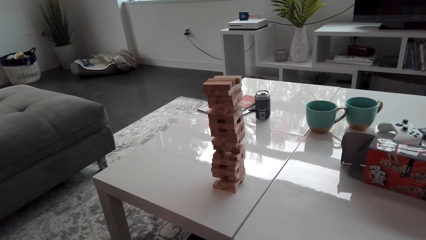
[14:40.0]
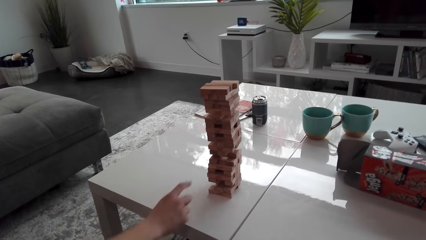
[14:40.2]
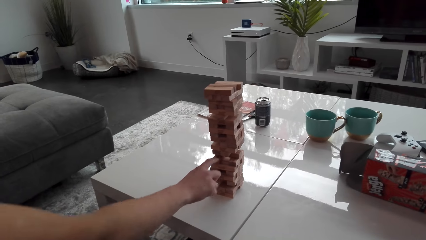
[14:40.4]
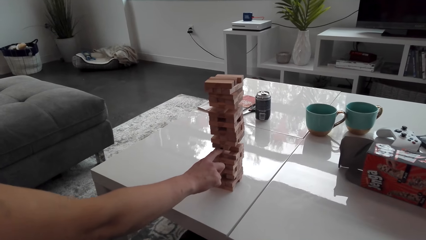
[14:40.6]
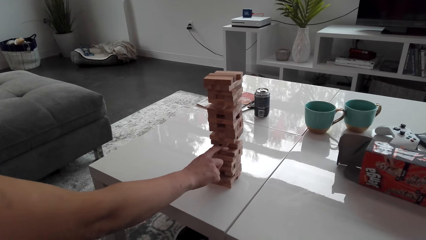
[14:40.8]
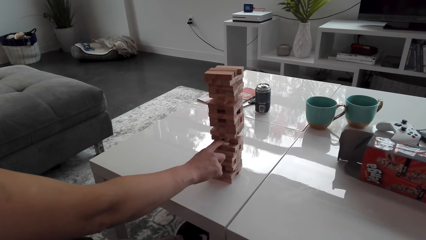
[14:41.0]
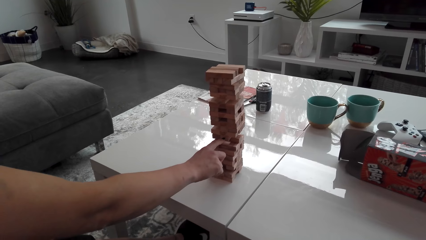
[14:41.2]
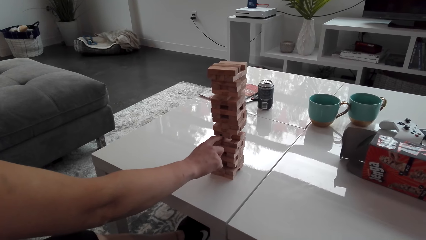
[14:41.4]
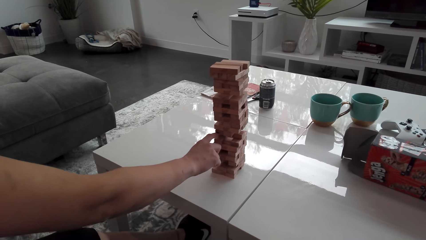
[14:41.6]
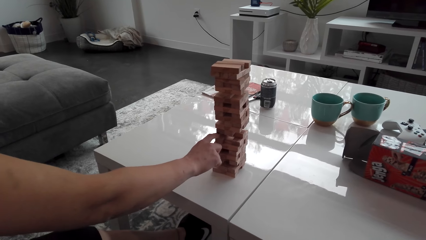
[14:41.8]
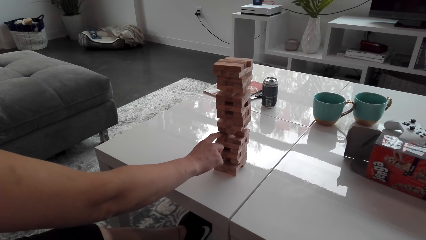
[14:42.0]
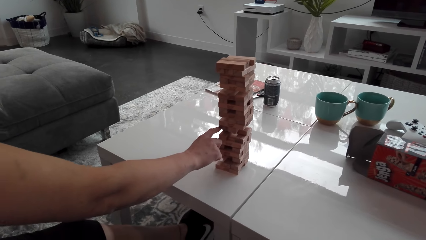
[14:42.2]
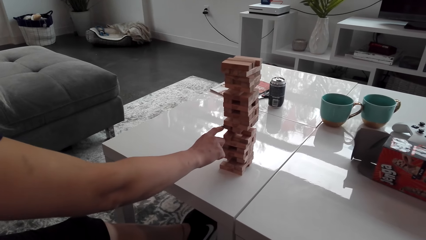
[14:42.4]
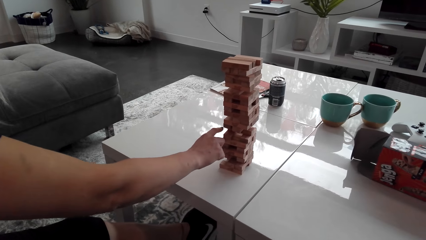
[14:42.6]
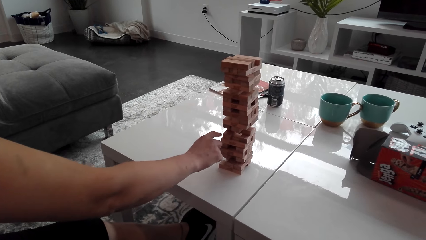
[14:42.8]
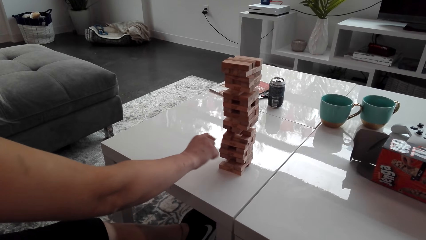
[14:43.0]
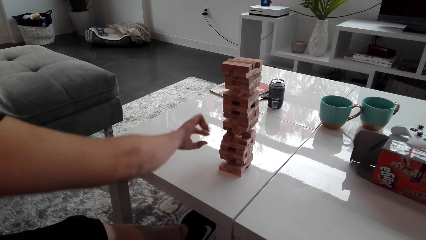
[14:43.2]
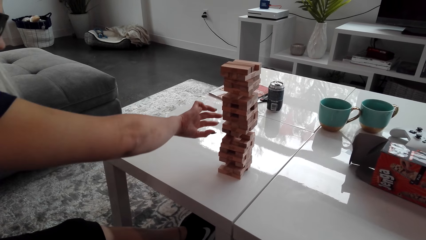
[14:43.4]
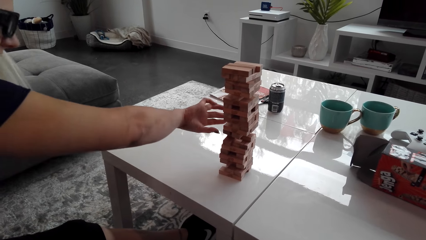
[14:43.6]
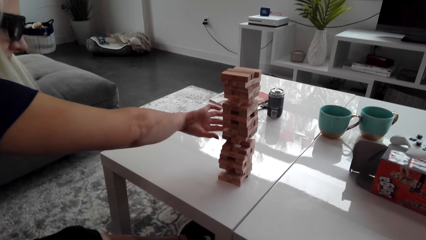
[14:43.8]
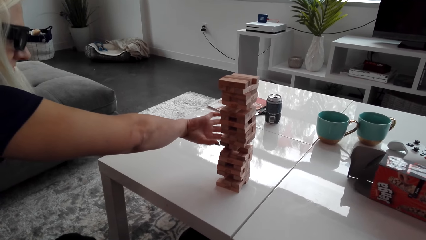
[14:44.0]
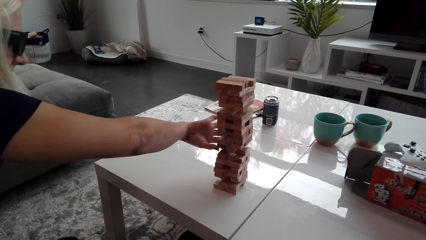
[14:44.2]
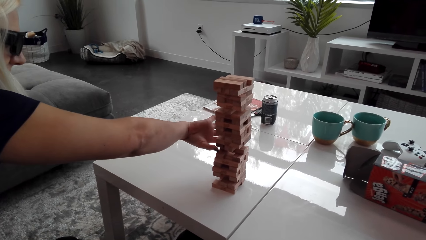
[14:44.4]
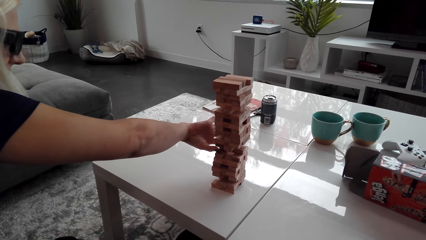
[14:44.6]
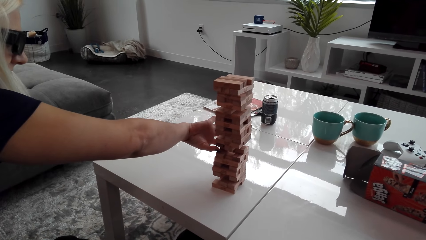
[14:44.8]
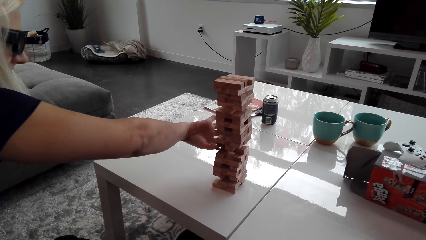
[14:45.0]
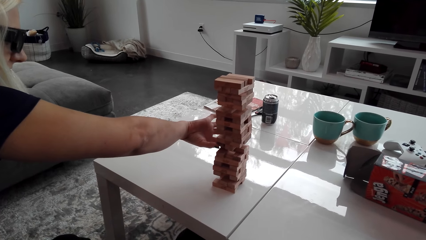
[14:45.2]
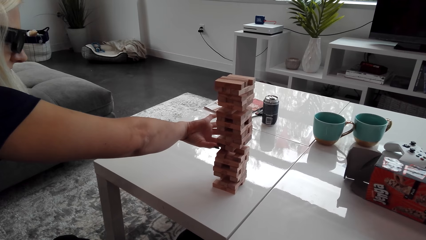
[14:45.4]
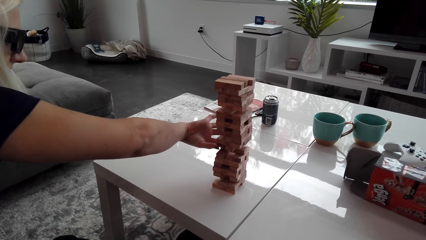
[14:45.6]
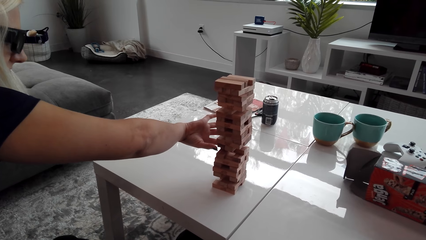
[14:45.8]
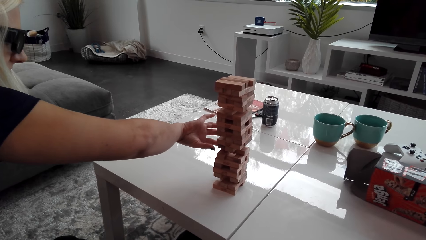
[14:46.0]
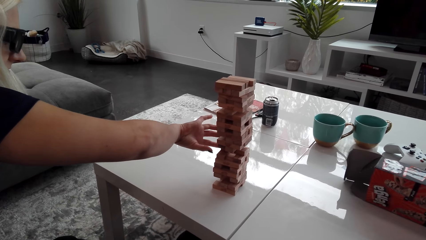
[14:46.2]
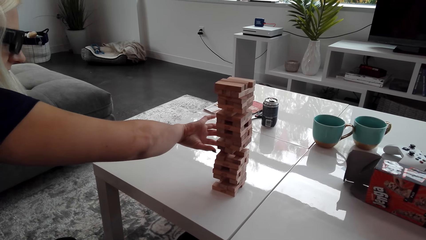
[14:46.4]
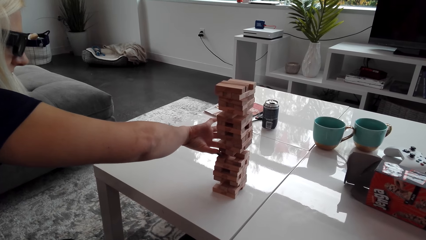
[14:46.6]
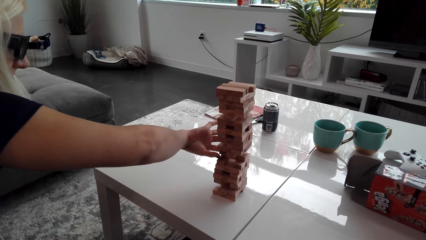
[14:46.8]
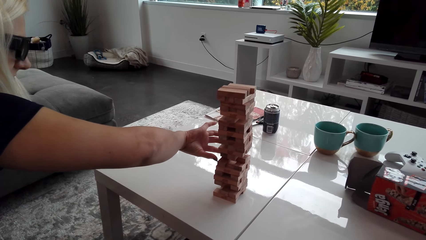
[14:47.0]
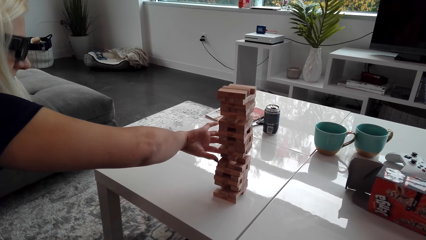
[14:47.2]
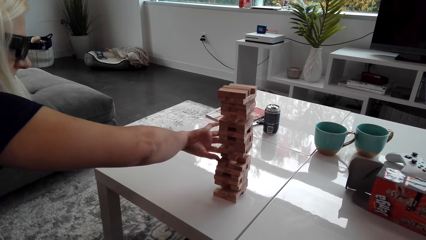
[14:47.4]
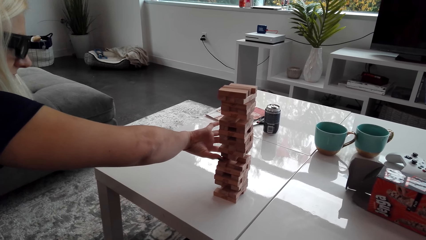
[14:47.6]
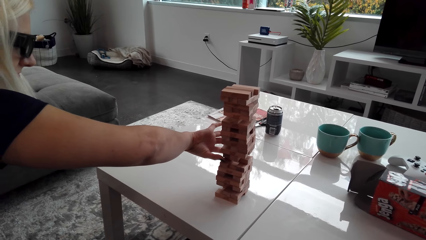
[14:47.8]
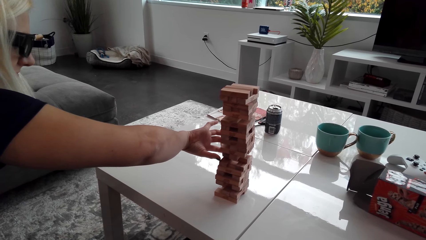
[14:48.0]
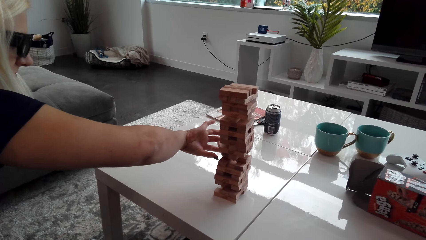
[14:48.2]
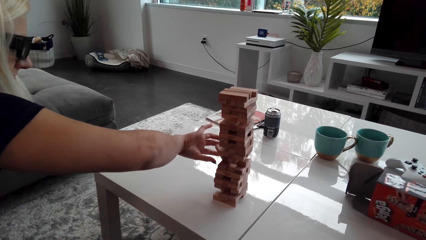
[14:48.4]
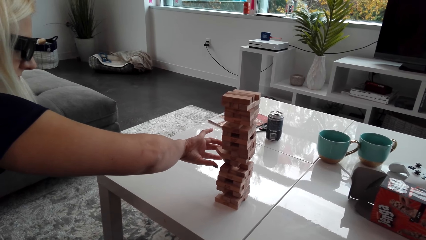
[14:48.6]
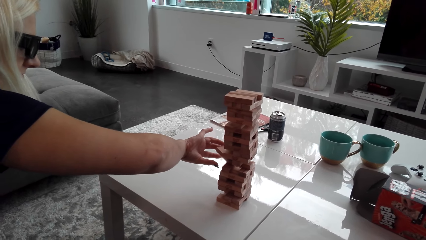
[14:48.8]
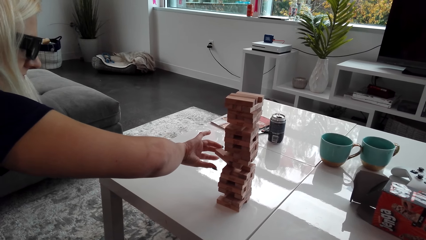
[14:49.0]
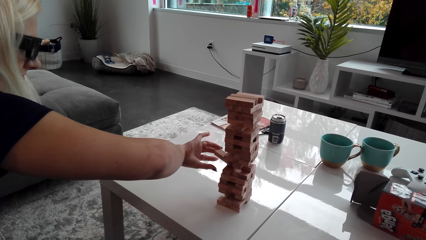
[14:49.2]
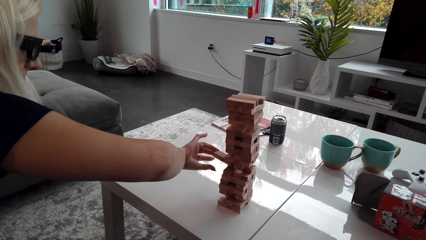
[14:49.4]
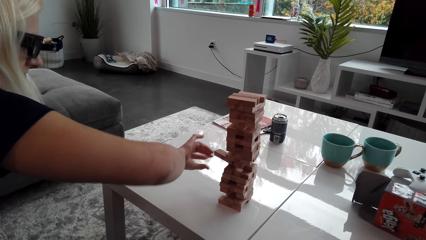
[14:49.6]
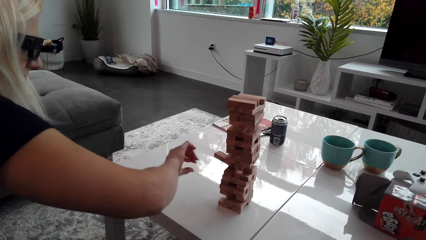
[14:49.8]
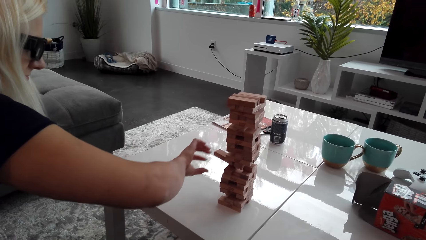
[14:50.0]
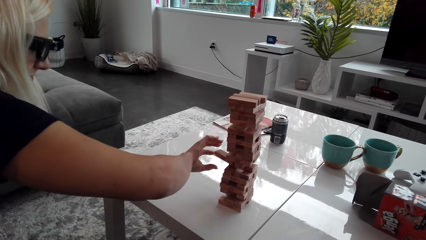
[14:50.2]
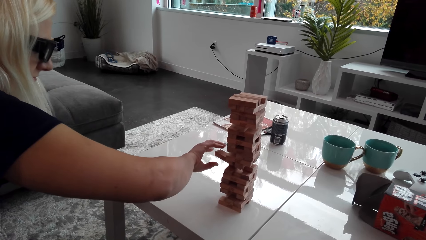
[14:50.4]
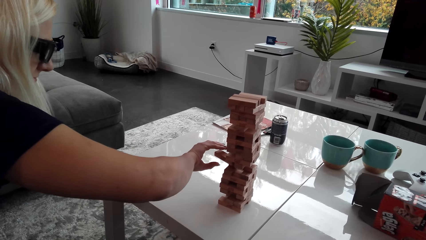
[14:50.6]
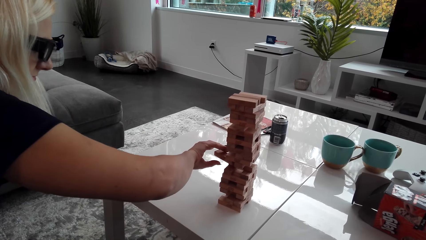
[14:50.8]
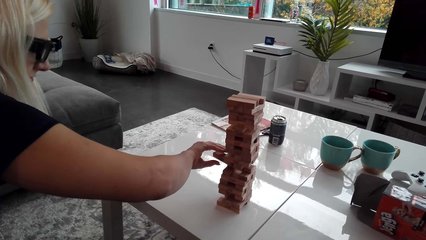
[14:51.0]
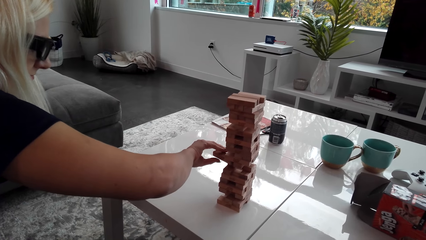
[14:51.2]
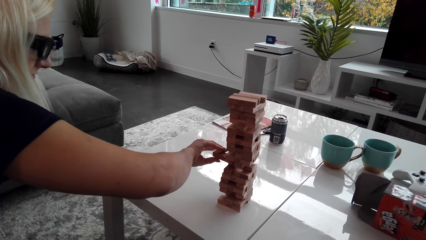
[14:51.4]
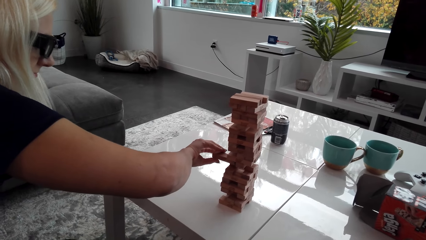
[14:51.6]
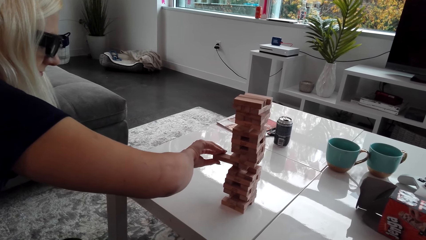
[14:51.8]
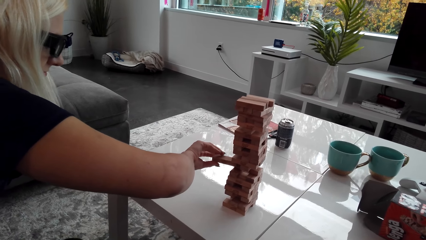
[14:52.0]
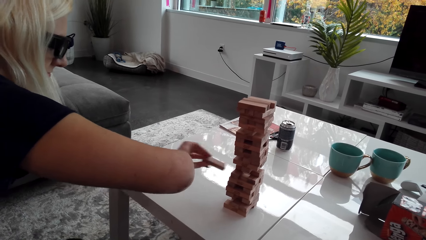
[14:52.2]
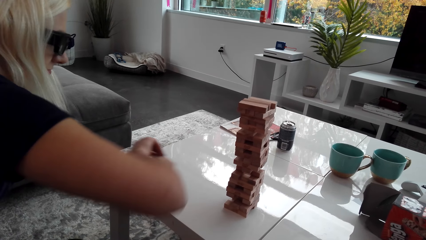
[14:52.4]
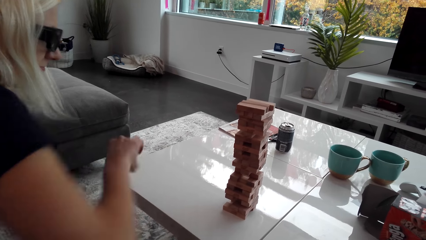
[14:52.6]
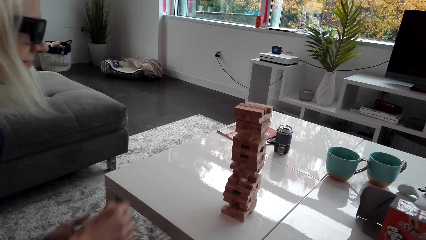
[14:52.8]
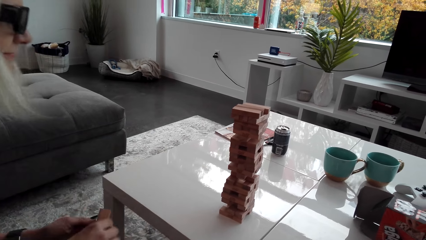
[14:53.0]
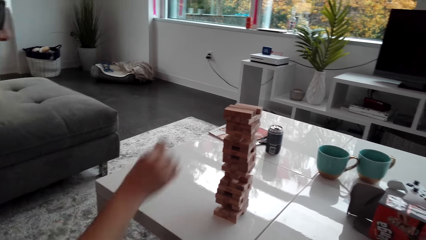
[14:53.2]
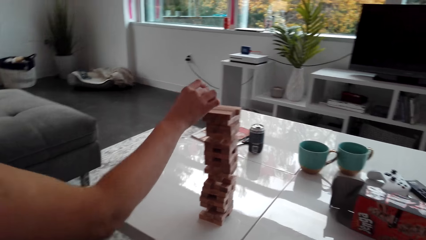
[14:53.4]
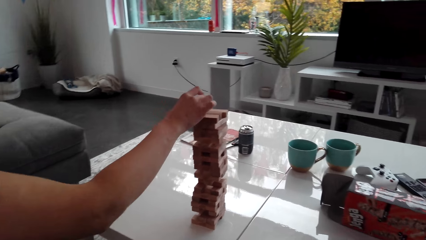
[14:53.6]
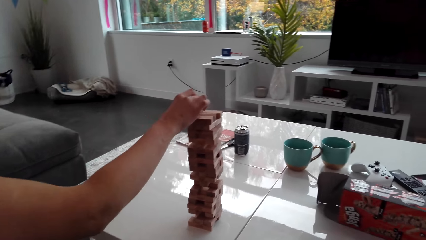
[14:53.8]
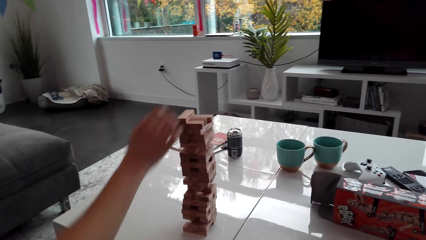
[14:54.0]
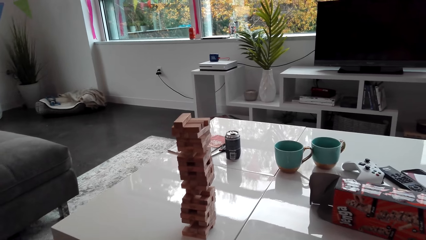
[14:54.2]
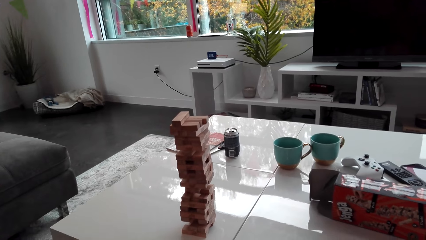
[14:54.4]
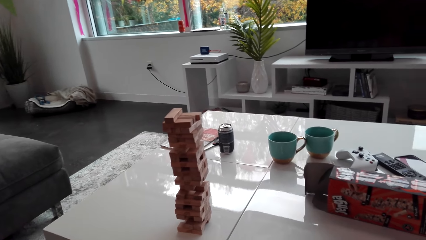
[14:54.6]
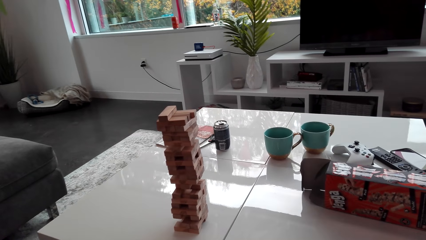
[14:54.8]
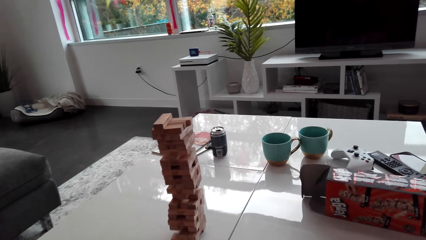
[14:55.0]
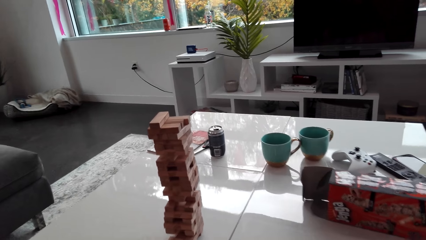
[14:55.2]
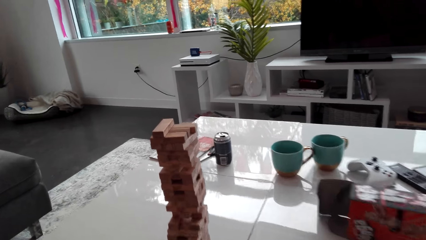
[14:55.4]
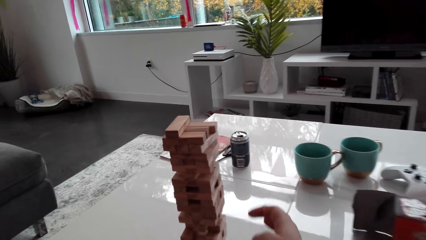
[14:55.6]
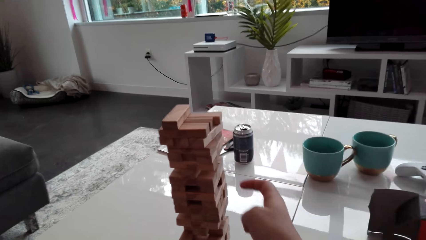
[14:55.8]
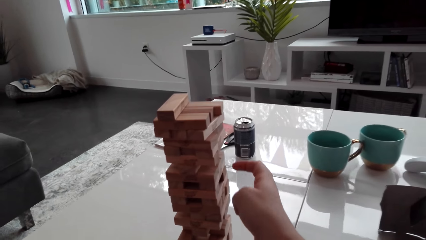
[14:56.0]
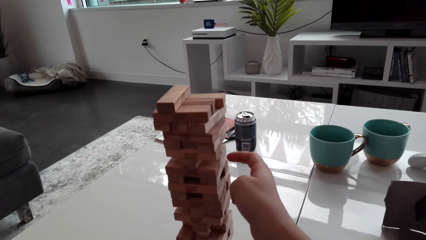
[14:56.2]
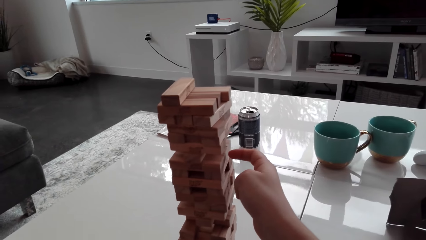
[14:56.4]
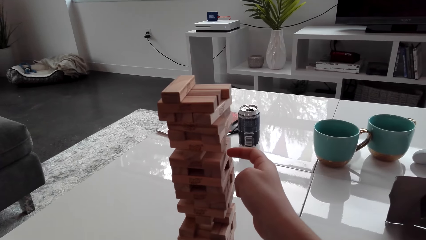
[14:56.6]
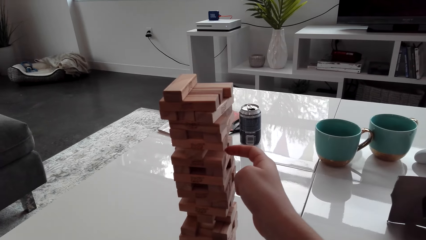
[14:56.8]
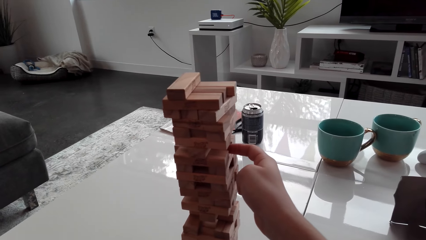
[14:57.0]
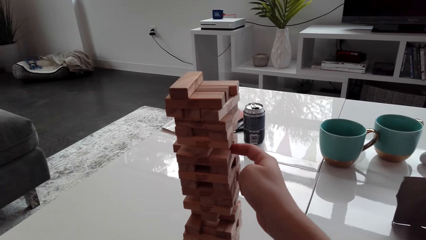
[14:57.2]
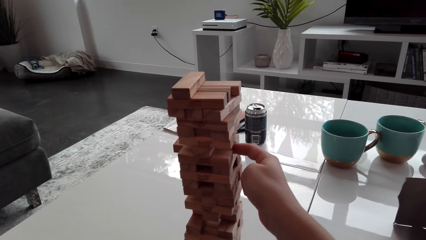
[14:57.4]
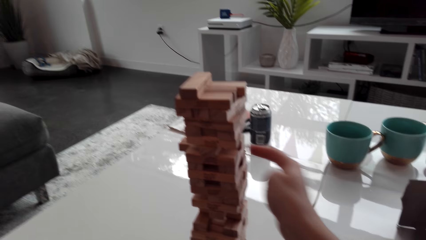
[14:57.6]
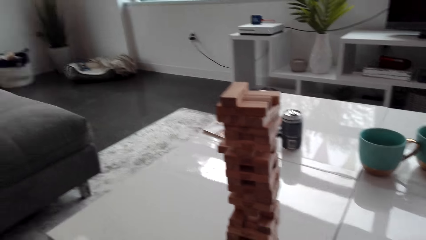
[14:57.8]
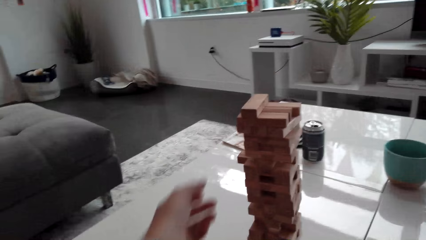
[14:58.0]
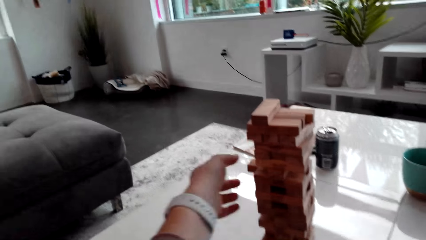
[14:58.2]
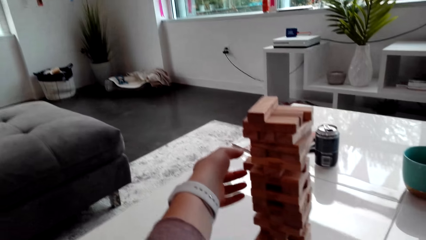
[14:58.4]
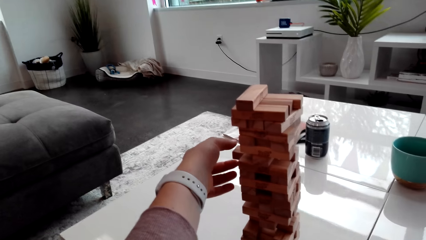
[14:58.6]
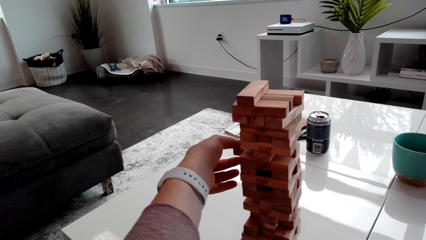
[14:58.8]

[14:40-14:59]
A woman pushes a jenga piece. The woman plays the jenga game. The woman pulls the jenga piece. The woman places the jenga piece on the pattern. The camera wearer pushes the jenga piece. They play the jenga game and pull the jenga piece.
